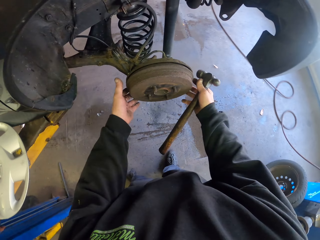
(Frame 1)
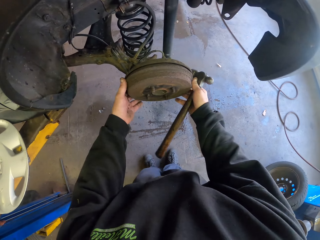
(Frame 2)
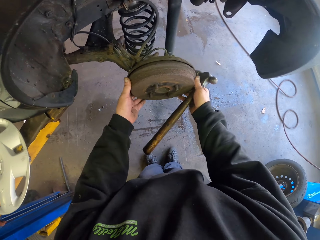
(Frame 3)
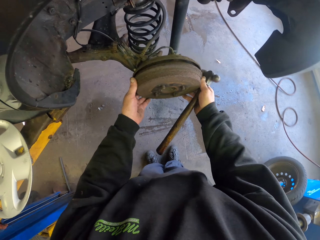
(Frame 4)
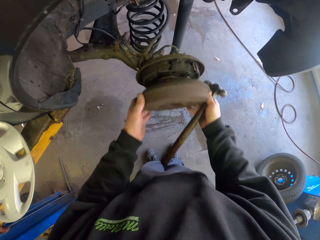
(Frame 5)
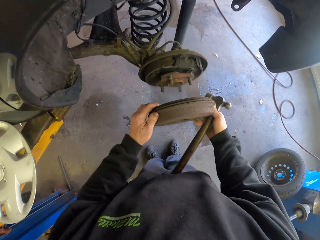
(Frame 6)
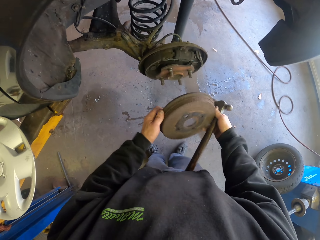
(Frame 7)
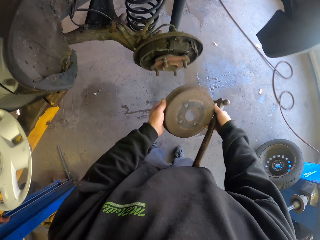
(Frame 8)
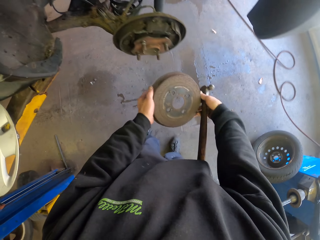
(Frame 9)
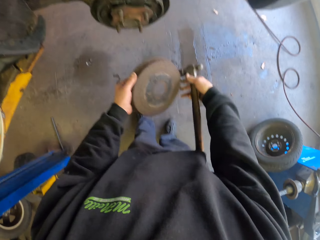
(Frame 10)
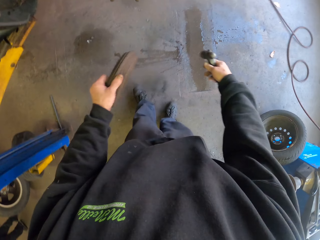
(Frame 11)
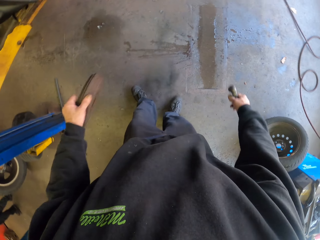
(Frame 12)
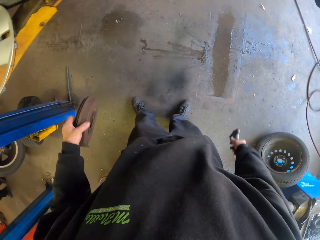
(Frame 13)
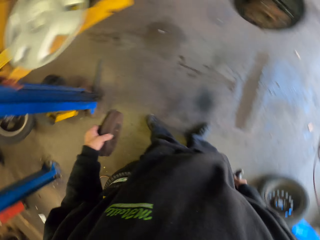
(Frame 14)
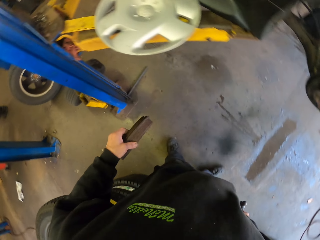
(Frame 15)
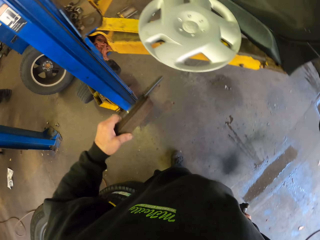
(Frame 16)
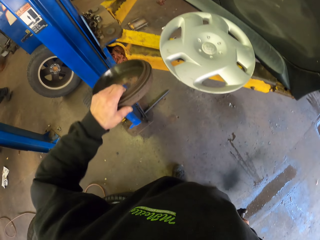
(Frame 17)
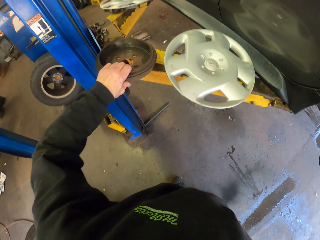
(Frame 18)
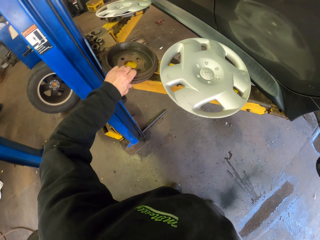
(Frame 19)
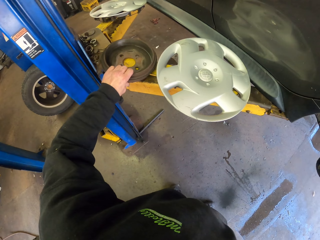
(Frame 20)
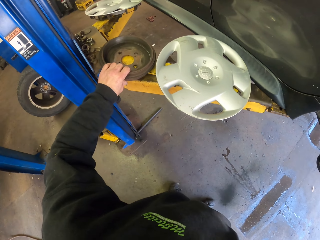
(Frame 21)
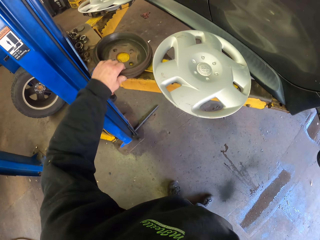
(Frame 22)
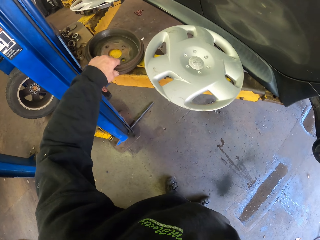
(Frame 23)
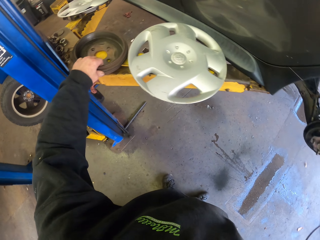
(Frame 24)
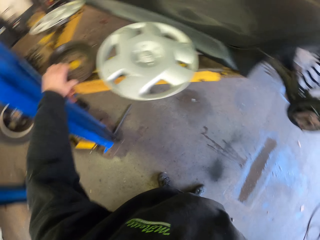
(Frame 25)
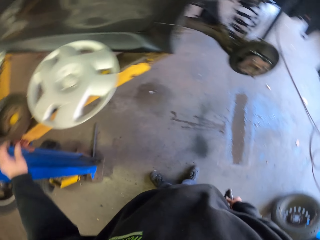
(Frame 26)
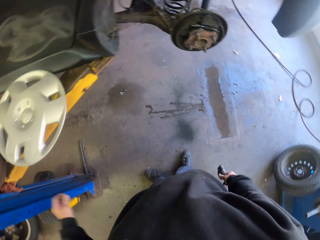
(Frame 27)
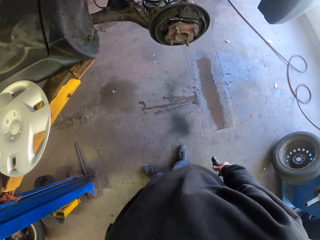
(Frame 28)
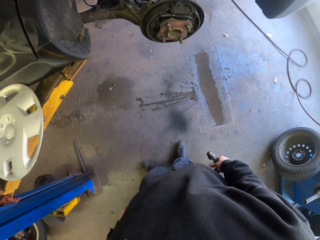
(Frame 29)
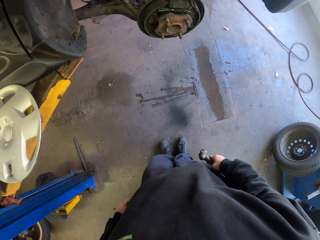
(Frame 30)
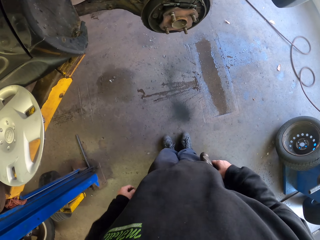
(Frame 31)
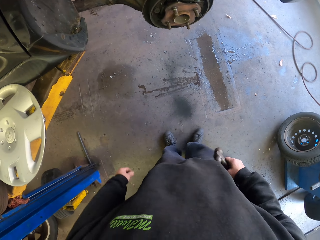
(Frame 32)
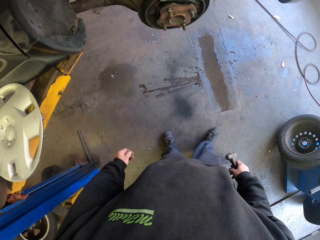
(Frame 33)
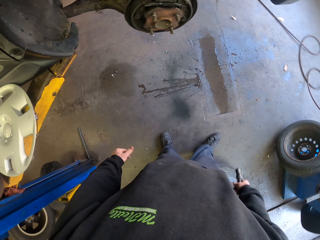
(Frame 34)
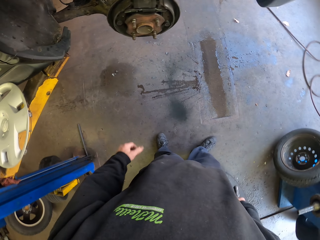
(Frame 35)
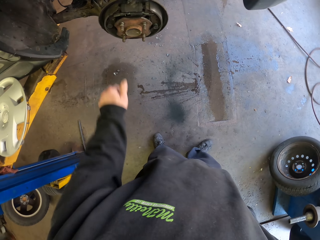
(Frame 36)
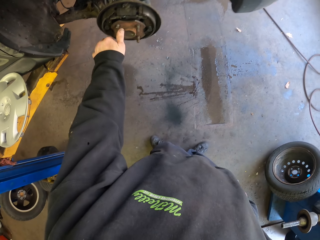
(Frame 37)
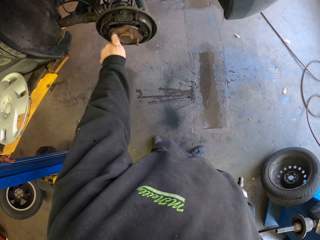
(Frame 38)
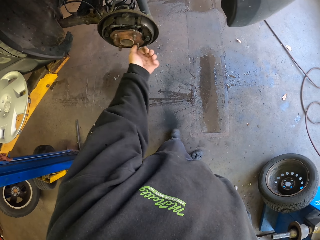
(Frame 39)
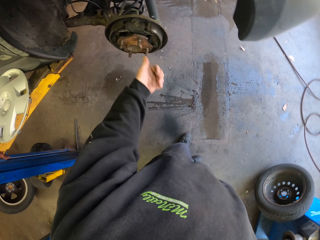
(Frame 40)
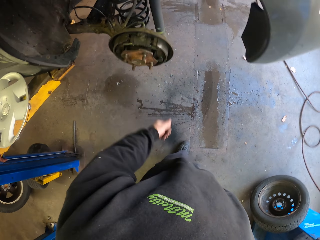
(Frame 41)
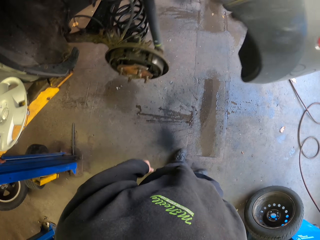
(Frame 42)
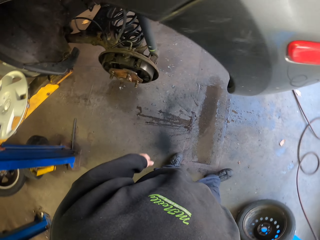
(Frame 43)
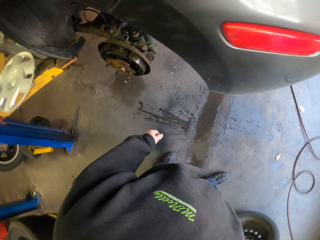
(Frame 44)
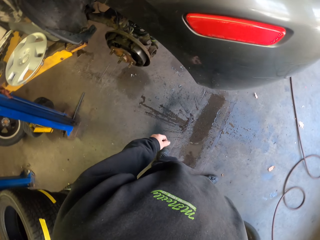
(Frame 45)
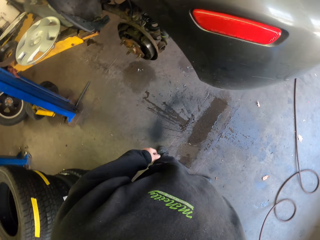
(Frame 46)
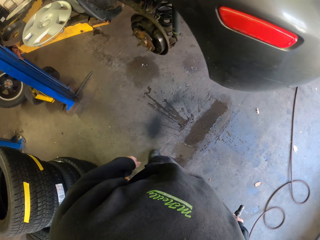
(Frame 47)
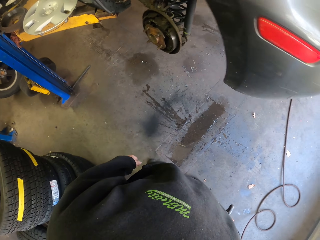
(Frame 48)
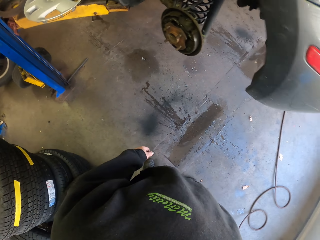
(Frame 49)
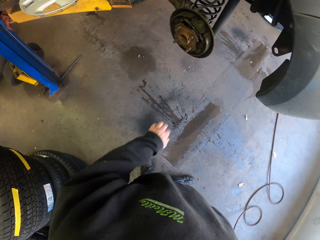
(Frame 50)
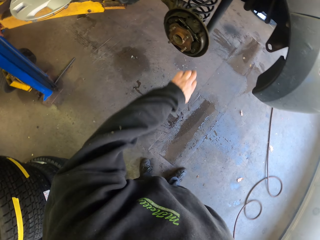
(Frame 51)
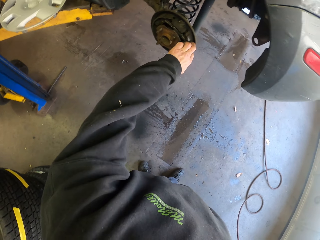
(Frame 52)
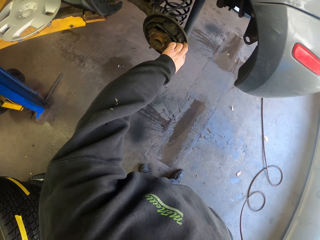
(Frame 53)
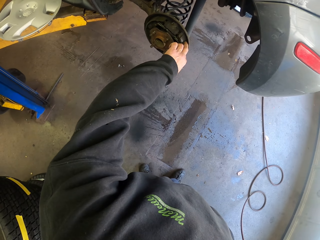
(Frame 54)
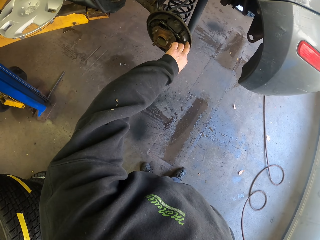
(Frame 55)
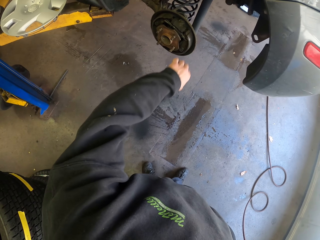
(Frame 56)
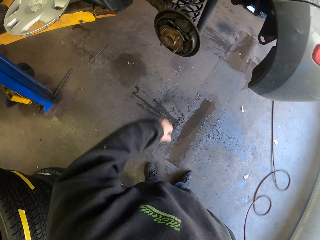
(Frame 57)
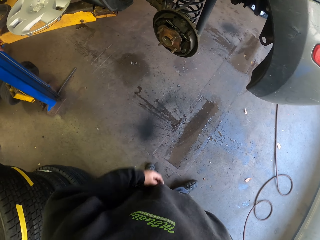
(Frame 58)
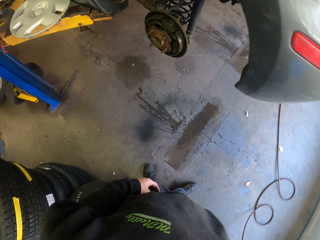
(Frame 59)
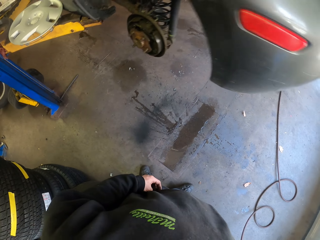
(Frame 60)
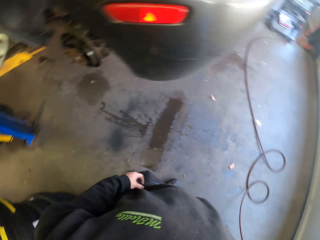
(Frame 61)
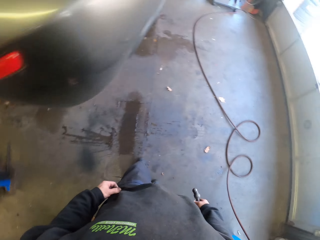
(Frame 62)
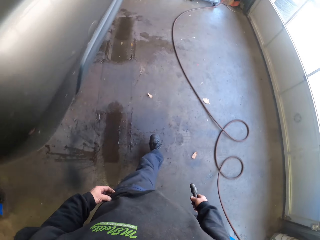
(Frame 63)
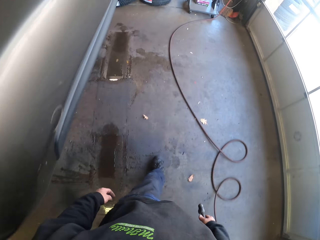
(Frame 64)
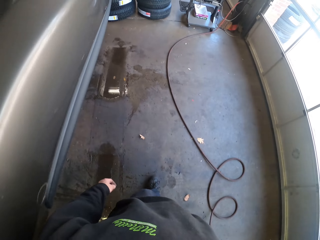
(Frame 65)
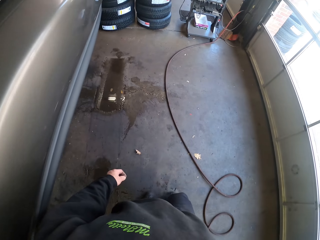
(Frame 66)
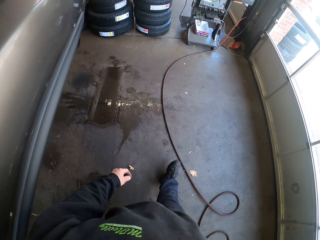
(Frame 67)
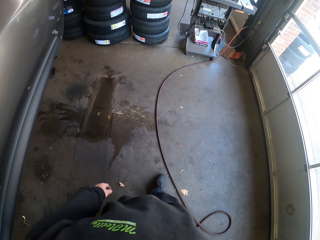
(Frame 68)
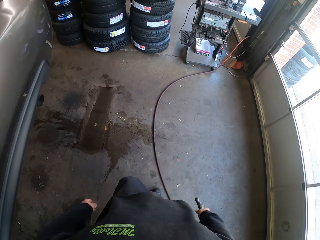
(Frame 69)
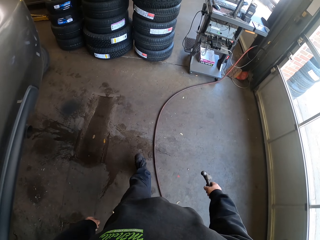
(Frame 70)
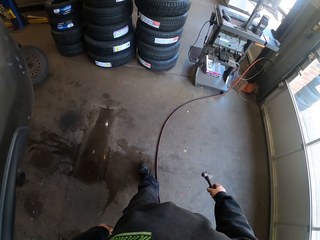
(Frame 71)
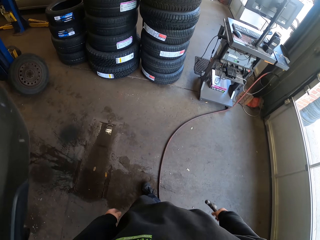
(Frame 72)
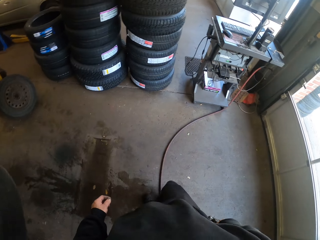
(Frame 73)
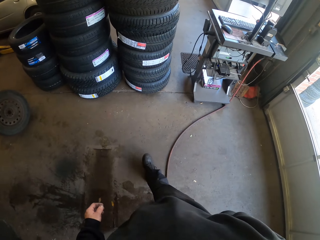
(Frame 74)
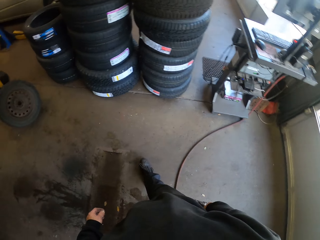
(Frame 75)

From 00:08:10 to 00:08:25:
The camera wearer removes the blade. They put the blade on the car lifter. They turn the rim and hold the rim.

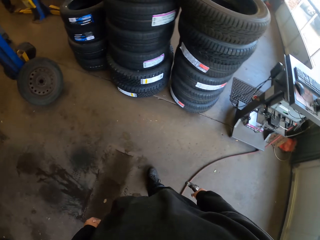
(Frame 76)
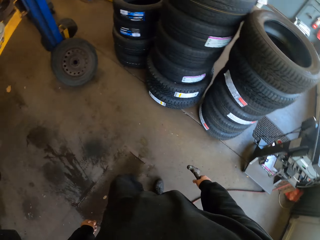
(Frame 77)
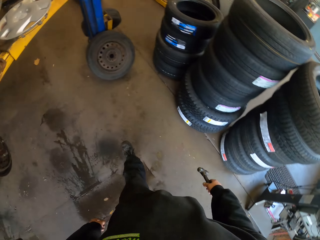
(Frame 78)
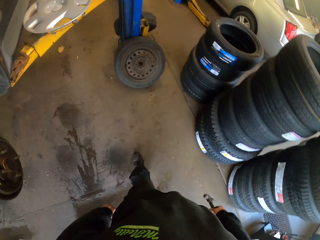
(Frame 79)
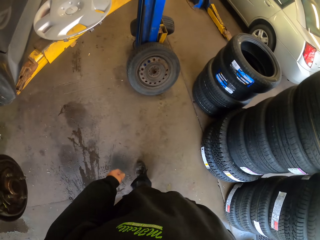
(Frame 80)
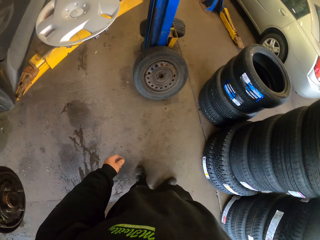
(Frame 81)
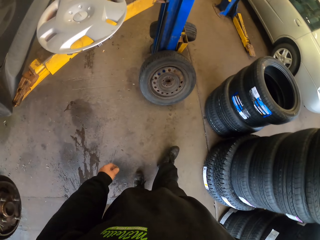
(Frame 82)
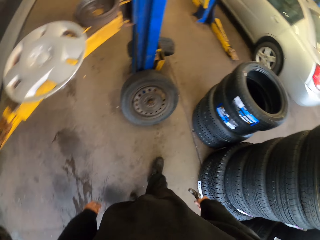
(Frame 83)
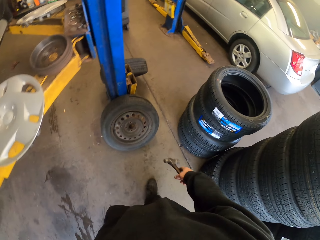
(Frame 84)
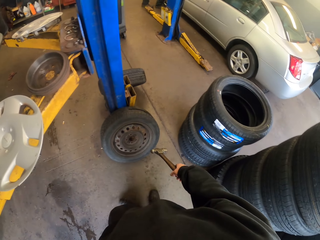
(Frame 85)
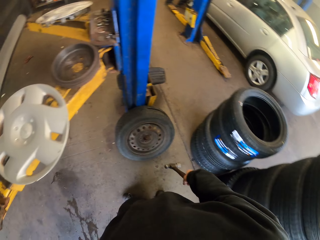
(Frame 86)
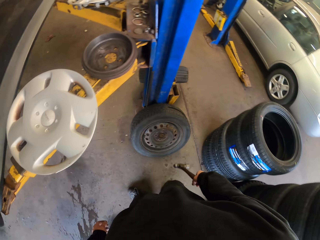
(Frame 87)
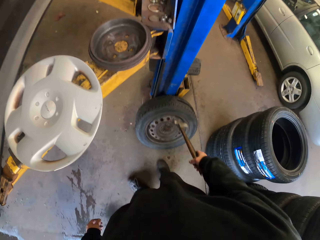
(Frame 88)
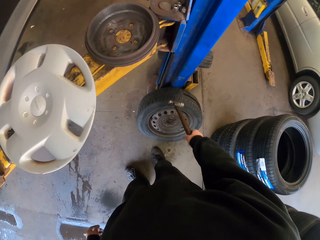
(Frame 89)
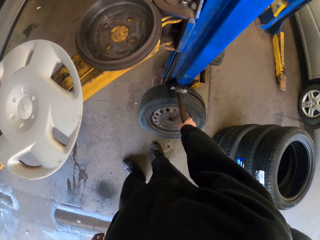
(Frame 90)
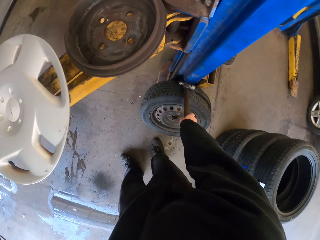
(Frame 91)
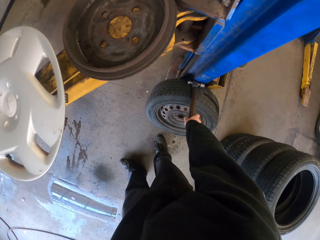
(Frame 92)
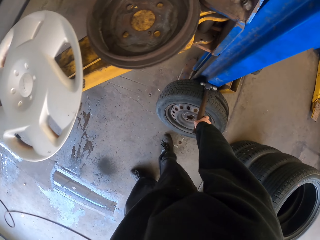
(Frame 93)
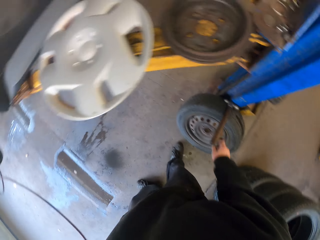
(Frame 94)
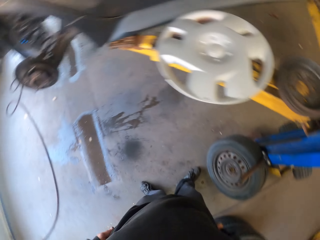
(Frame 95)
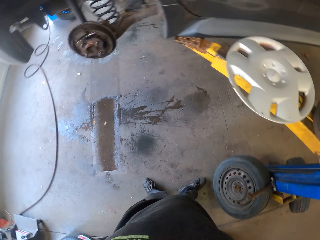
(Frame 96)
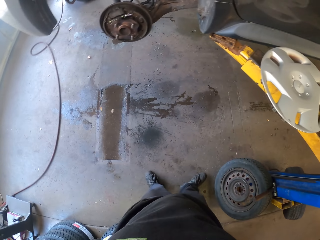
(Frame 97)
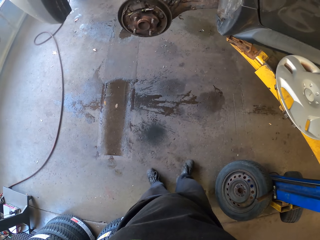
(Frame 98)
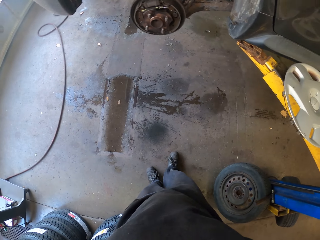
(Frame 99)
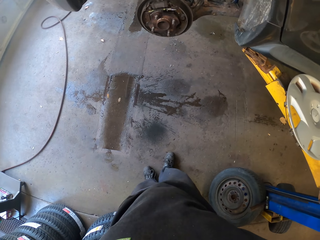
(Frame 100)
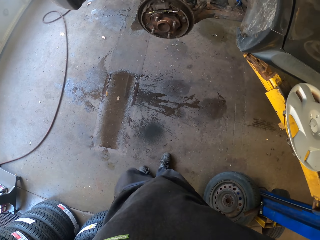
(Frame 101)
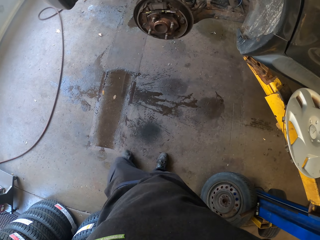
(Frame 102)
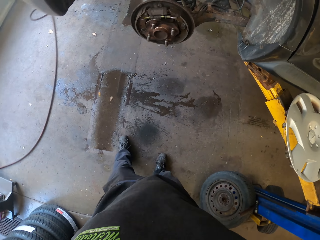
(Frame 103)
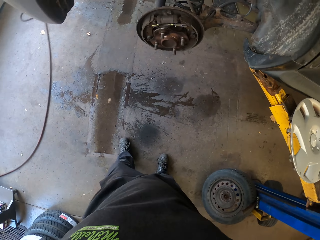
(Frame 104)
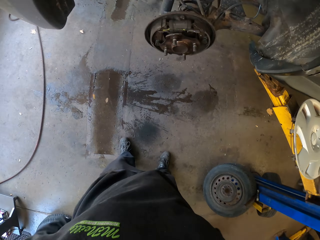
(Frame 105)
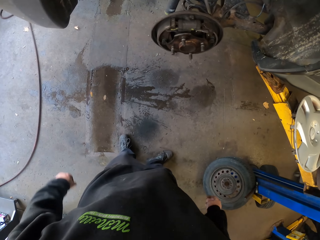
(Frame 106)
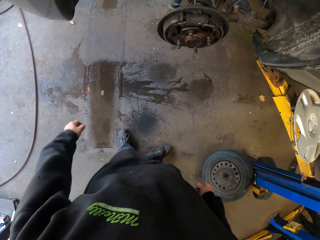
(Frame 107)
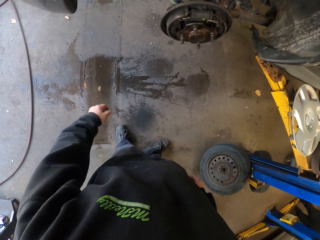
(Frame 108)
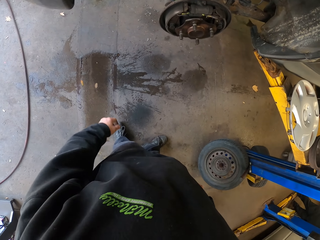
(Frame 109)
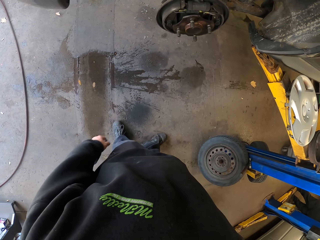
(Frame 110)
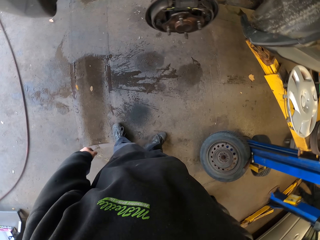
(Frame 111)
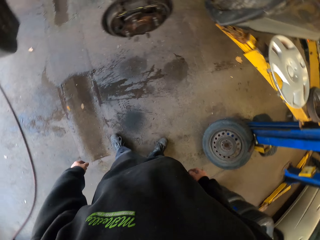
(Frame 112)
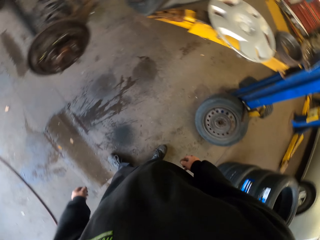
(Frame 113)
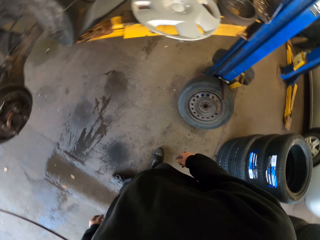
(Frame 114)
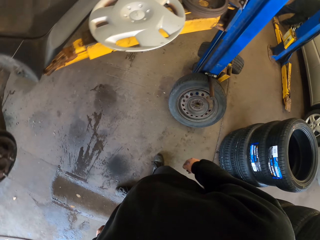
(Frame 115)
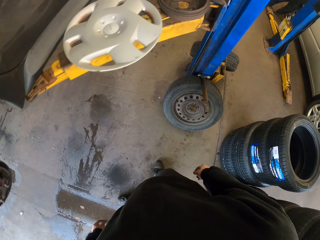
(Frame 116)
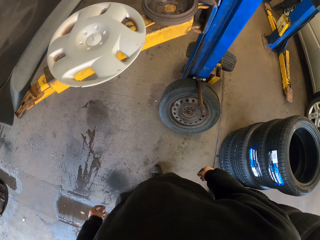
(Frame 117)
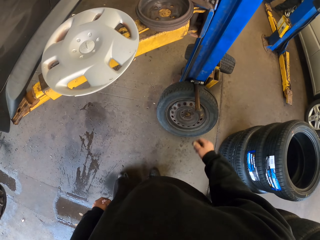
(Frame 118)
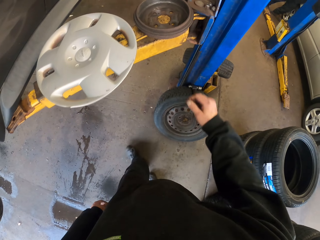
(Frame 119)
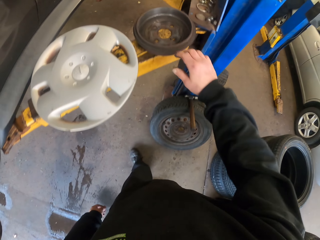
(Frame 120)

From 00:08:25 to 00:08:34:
The camera wearer puts the hammer on the tire. They look at the car and turn round.
